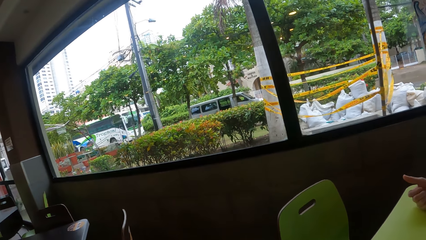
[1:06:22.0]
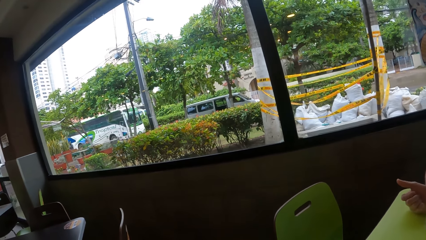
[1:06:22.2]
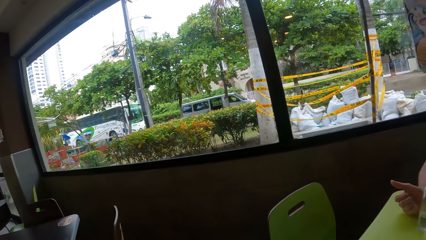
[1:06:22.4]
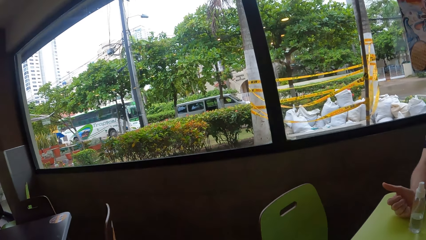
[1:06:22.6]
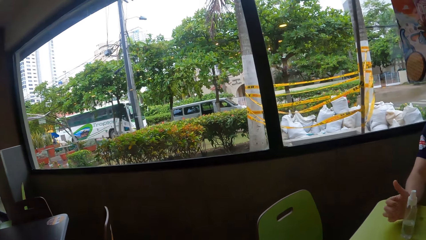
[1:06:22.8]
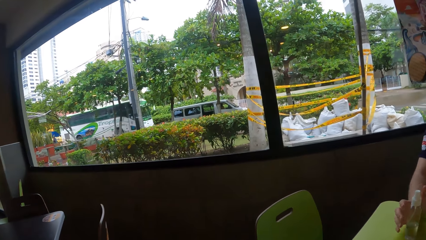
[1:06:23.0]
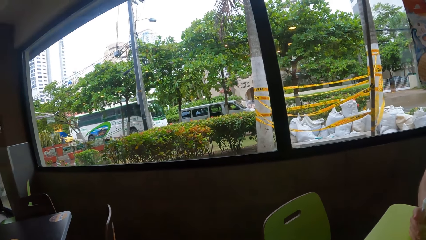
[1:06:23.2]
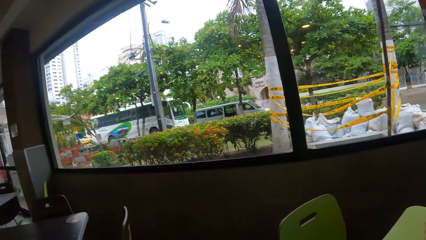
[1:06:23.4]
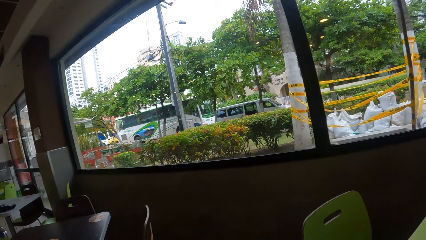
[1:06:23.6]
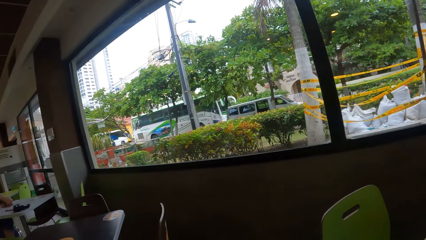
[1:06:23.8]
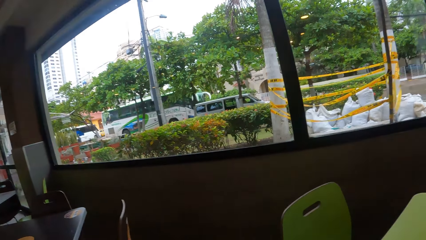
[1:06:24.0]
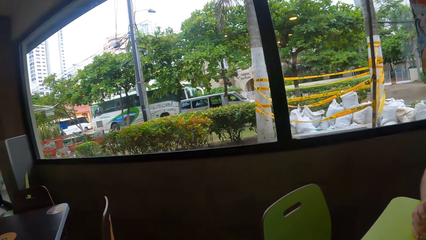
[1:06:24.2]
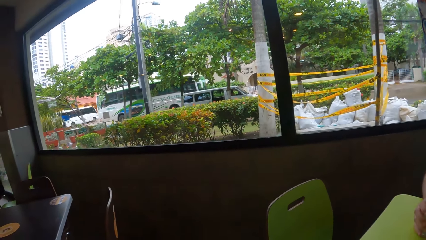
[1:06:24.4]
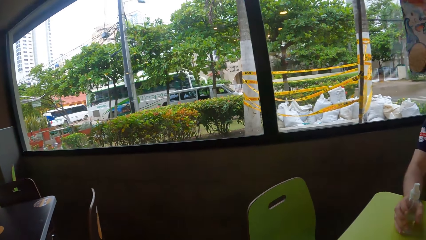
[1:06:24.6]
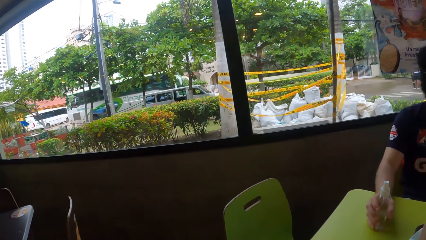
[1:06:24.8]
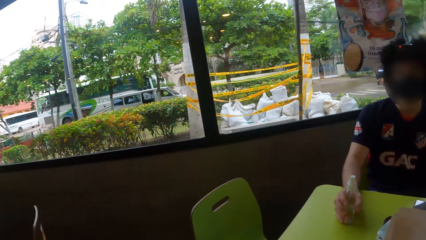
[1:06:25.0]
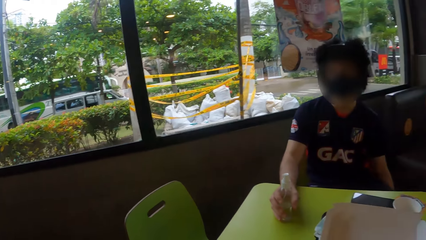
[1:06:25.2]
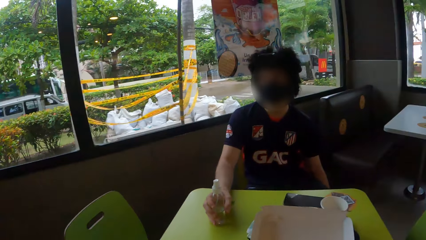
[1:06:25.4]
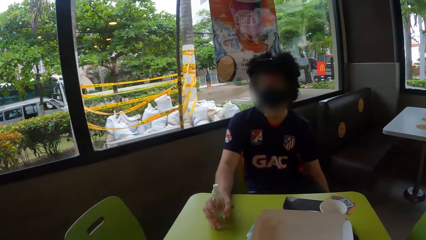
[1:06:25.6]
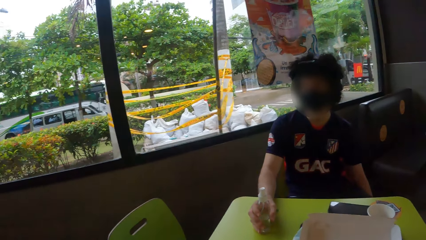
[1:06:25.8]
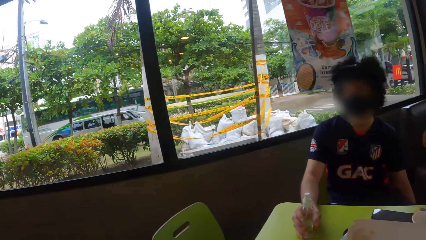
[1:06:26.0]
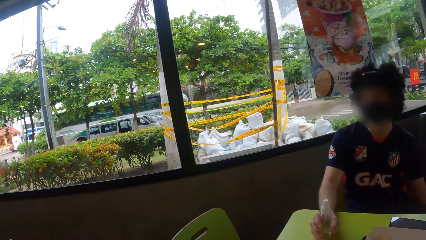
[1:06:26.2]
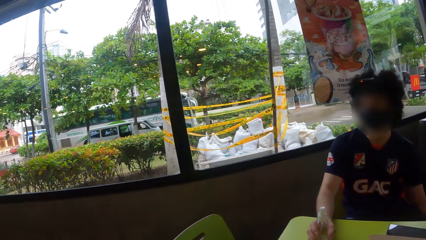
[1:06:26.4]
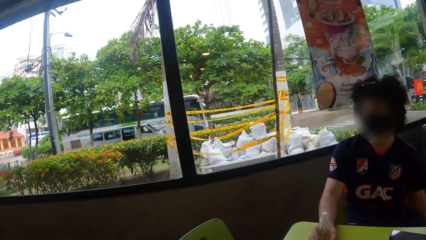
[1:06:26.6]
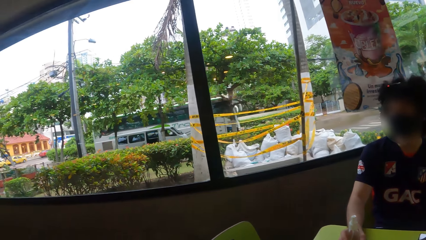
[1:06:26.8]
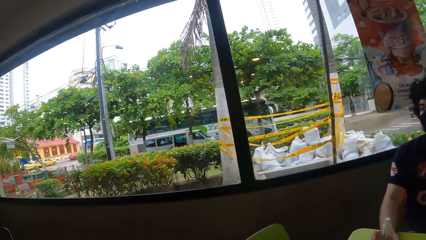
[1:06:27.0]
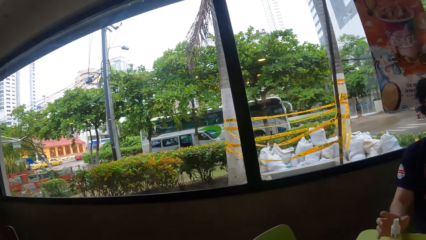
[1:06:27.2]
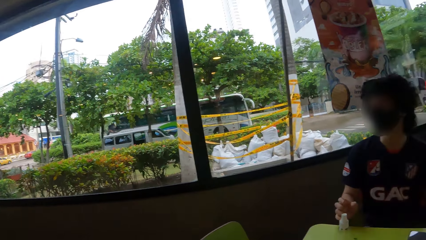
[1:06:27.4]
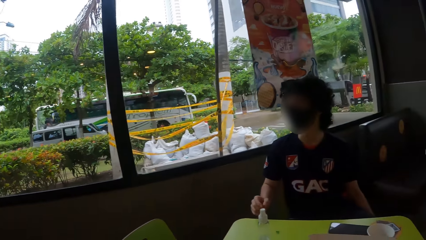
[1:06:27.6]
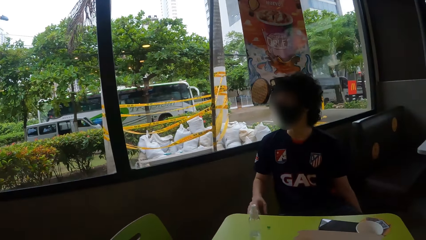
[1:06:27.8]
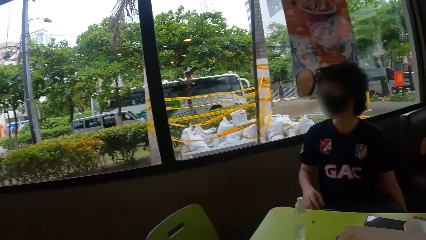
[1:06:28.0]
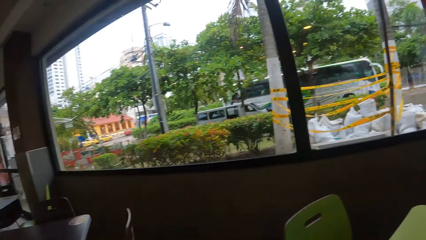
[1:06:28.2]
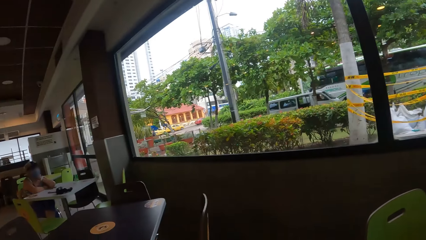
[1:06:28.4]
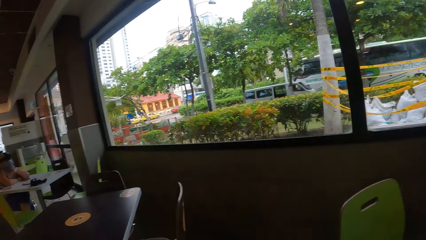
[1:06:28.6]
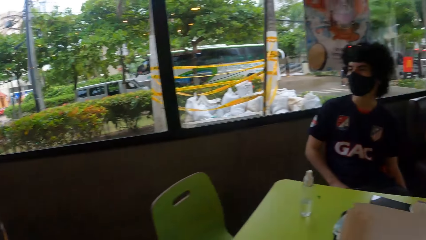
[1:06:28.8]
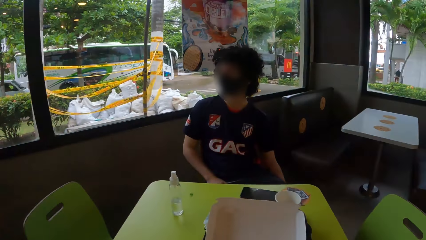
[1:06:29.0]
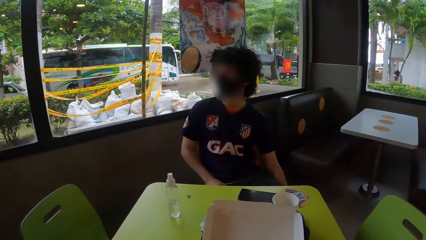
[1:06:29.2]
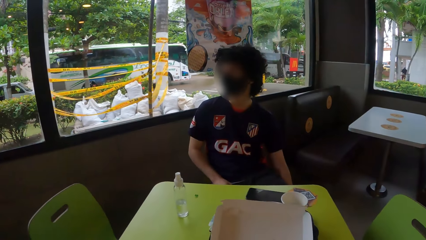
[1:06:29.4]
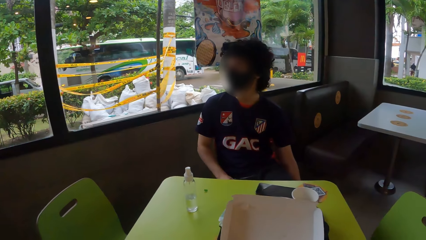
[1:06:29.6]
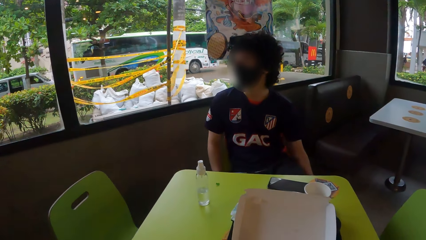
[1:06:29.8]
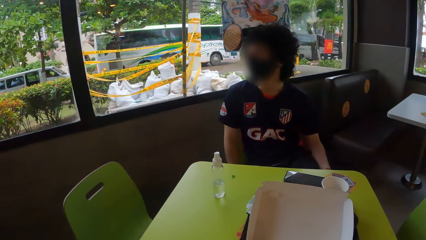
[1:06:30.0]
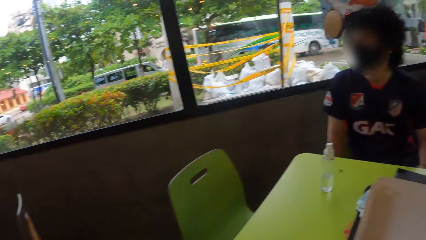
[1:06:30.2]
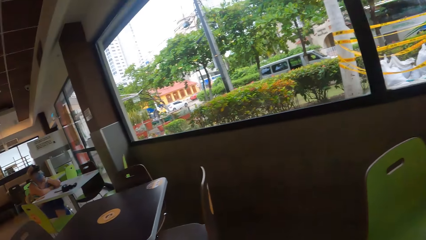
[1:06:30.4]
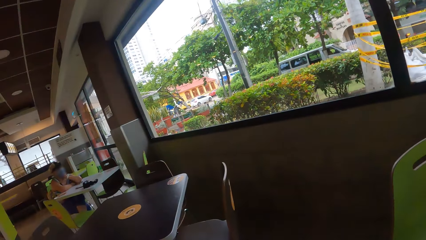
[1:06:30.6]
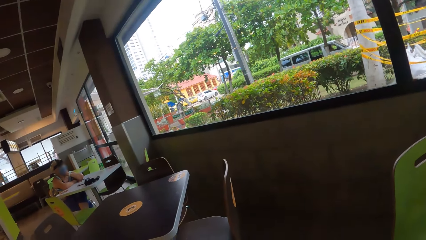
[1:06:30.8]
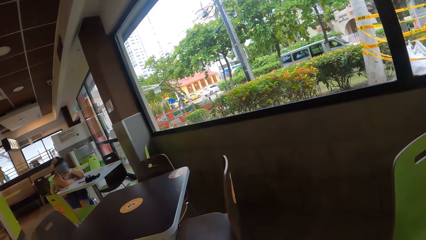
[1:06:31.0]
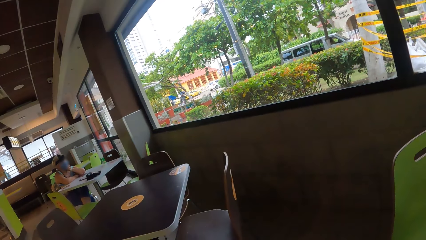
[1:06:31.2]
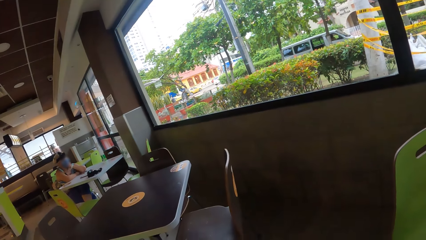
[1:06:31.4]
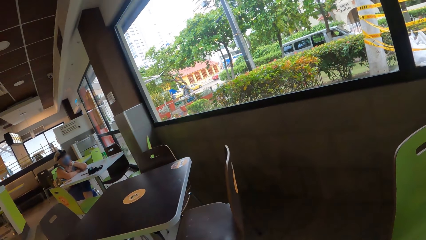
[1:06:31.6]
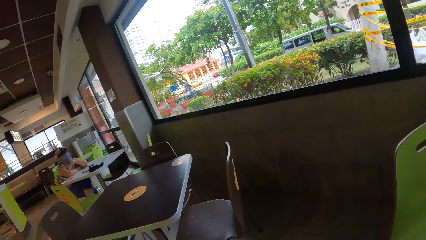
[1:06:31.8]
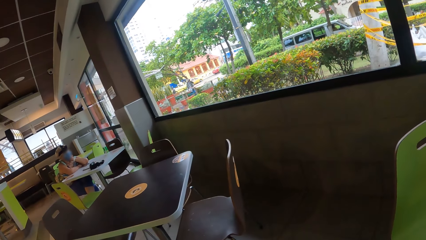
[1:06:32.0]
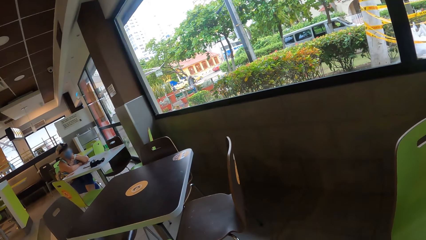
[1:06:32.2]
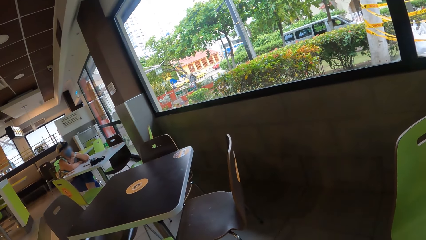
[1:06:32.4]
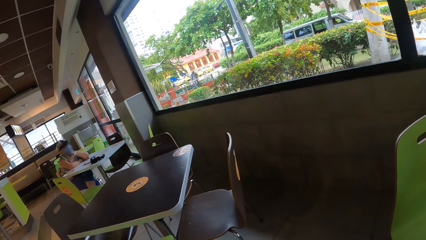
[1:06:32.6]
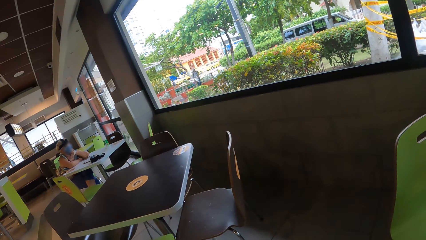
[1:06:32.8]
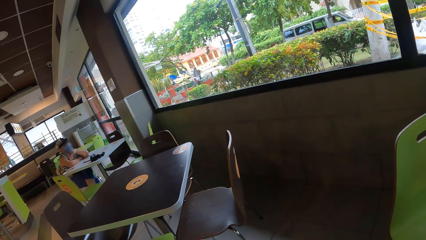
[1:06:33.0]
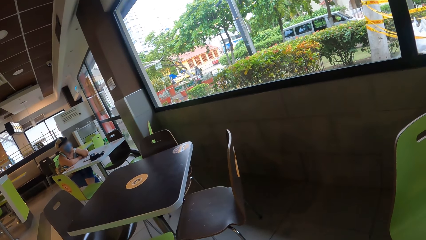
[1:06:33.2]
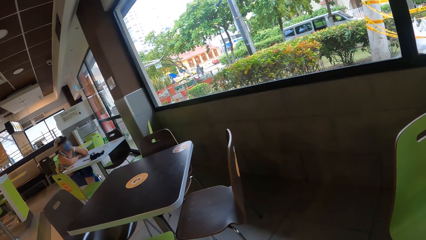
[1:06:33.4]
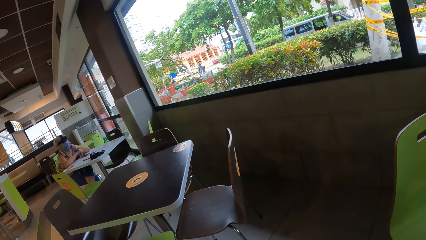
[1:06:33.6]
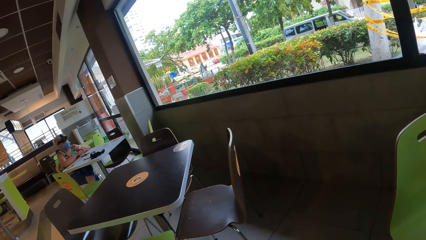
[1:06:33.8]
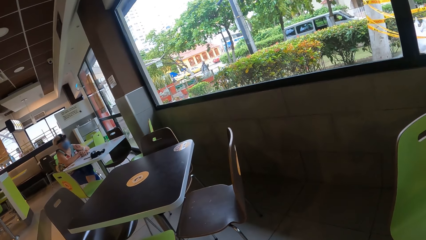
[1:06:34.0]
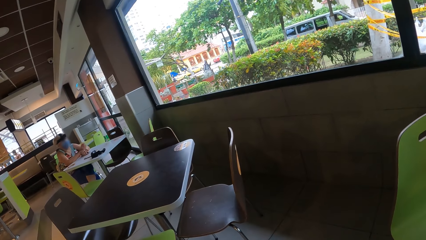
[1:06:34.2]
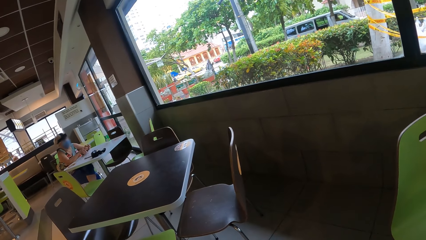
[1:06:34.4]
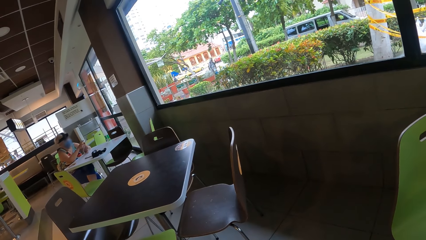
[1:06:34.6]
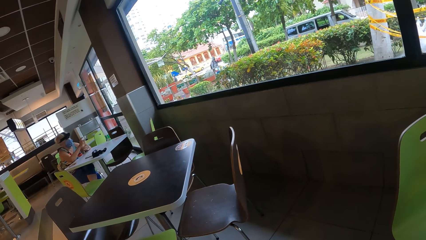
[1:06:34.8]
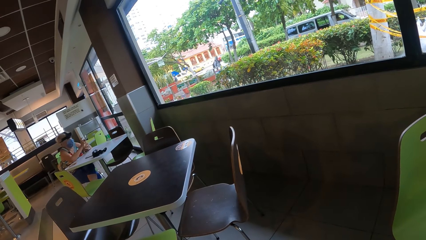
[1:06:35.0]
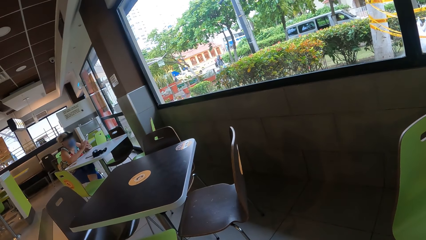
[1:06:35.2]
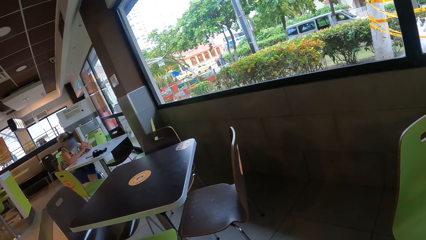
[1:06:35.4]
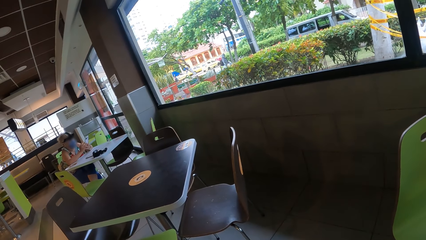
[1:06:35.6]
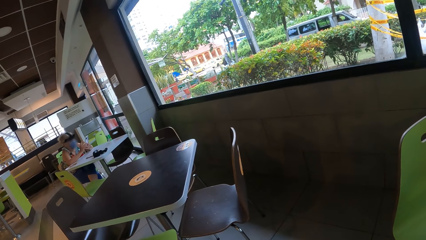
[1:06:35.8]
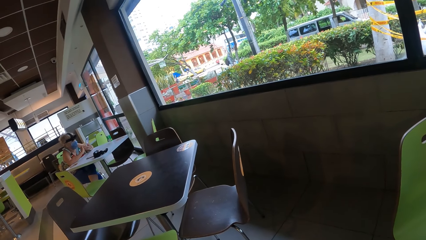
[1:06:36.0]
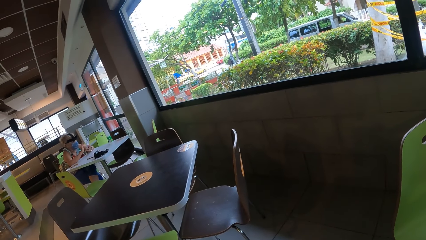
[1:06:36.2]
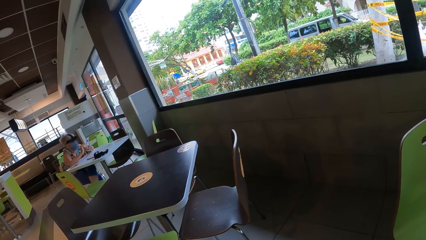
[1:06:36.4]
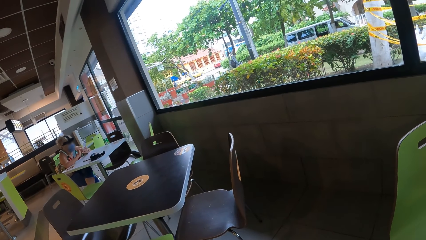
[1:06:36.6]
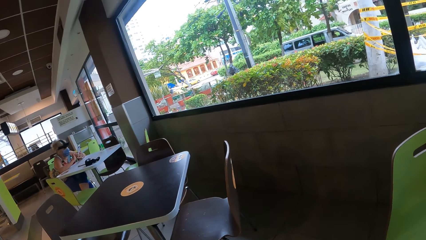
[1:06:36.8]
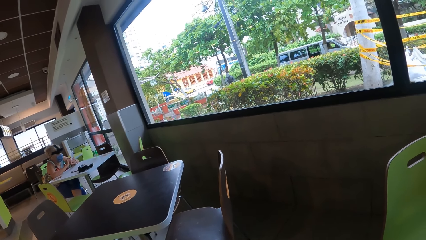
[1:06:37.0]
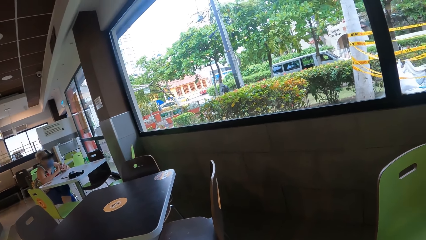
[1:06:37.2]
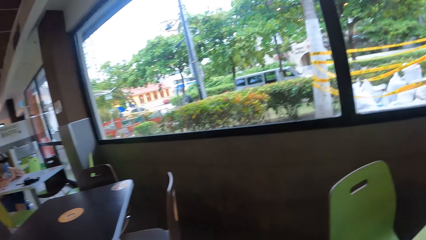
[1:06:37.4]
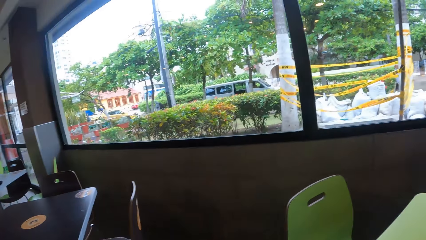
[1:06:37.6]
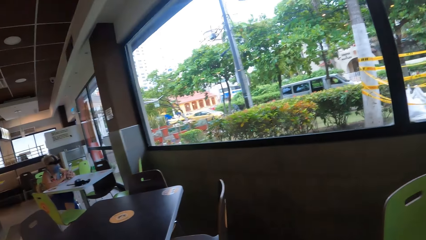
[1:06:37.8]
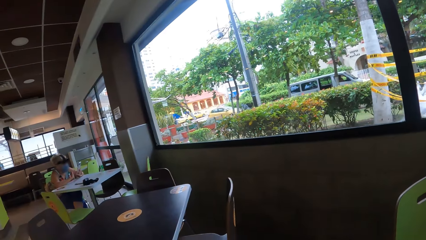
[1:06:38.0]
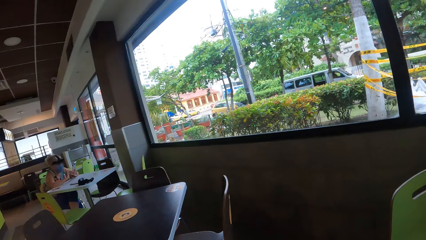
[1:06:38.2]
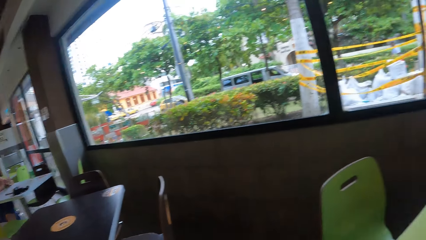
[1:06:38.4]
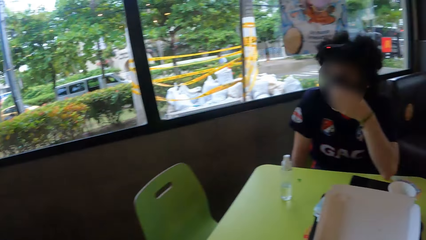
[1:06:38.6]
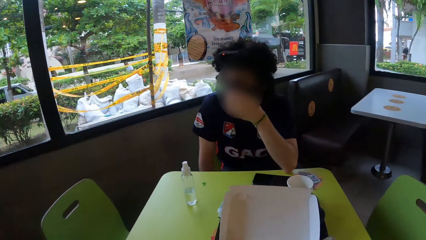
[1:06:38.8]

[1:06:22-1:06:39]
A man holds a bottle and leaves the bottle. The camera wearer looks around. A lady picks up a phone. The lady browses on the phone.
